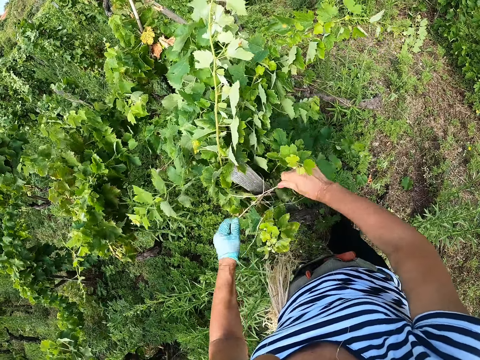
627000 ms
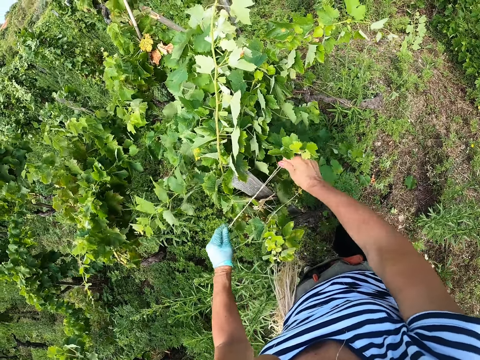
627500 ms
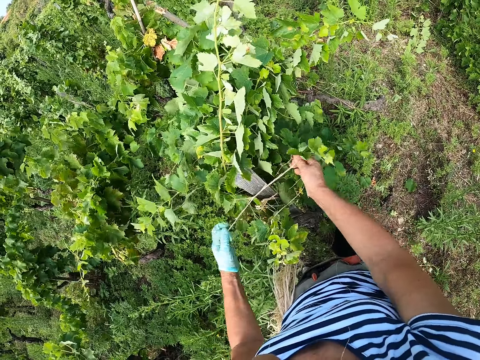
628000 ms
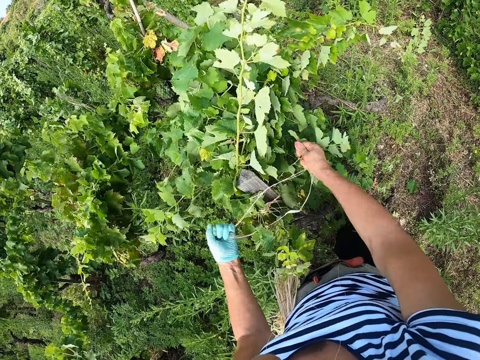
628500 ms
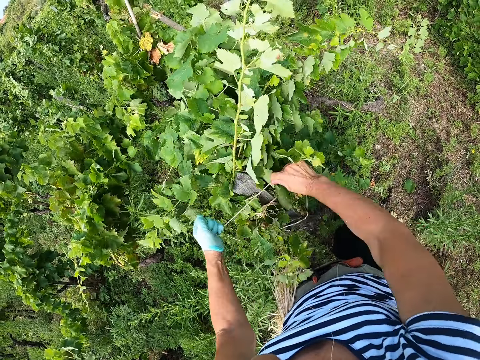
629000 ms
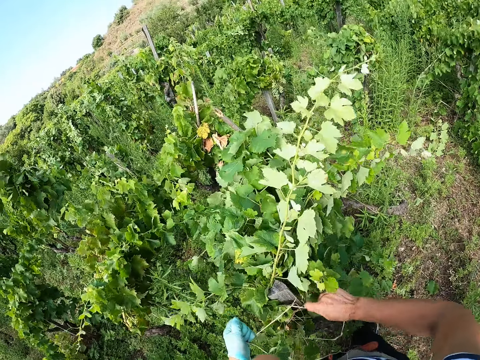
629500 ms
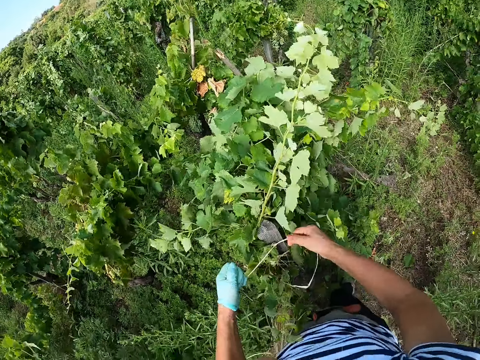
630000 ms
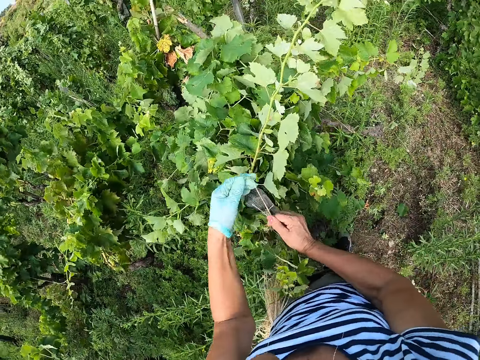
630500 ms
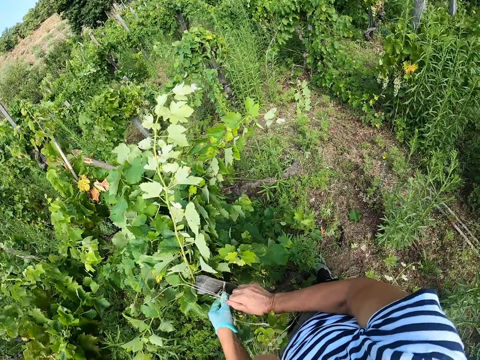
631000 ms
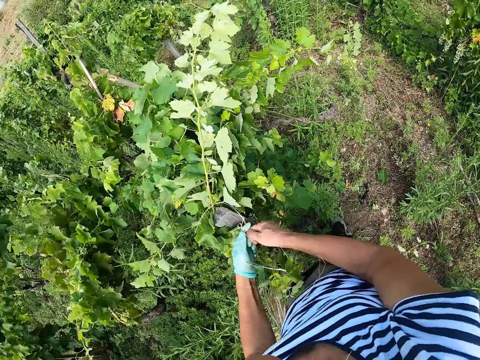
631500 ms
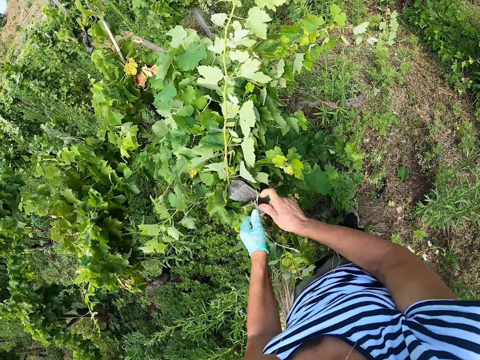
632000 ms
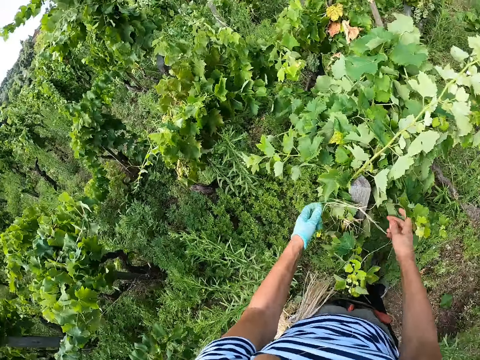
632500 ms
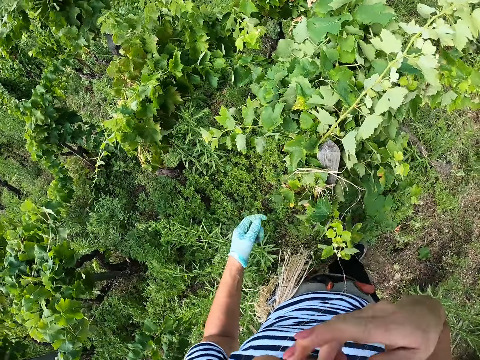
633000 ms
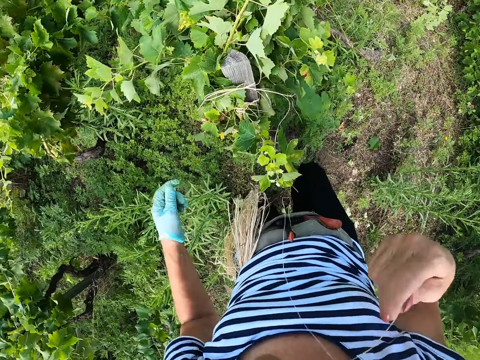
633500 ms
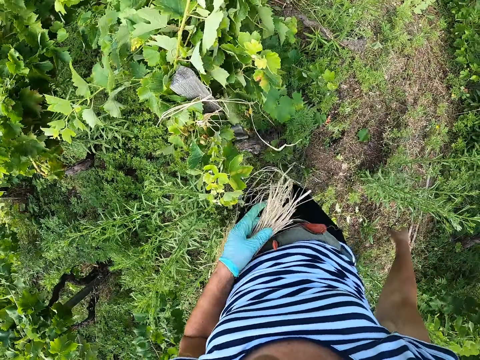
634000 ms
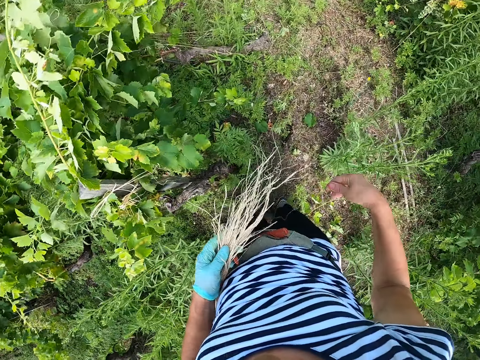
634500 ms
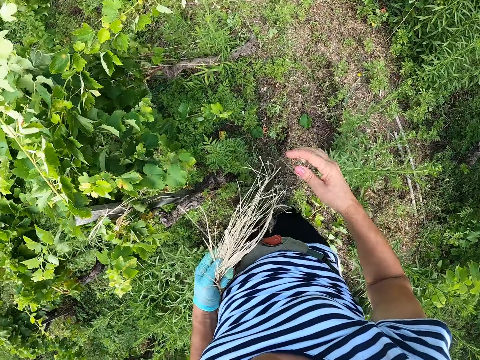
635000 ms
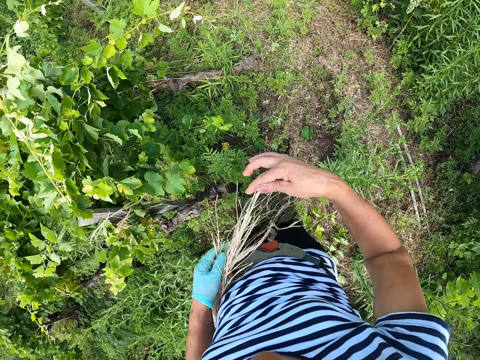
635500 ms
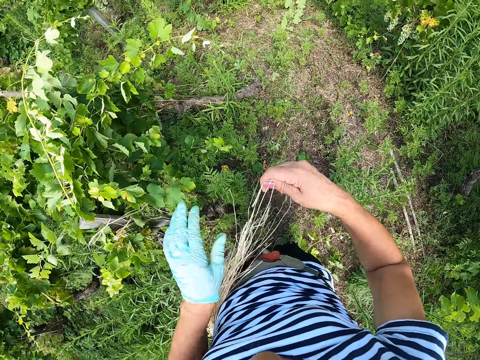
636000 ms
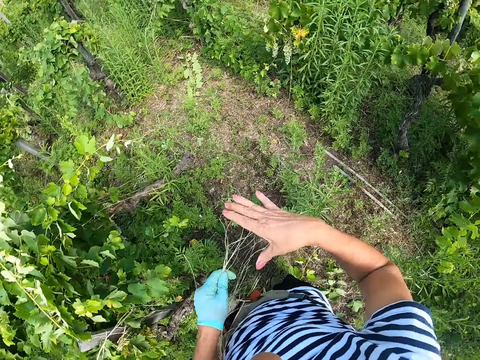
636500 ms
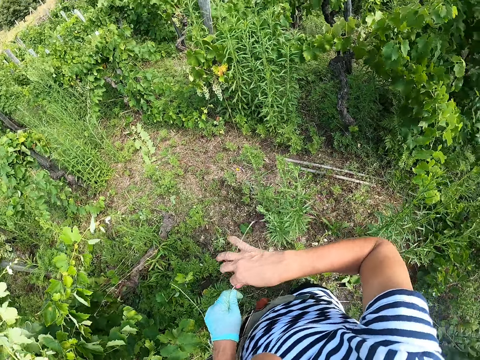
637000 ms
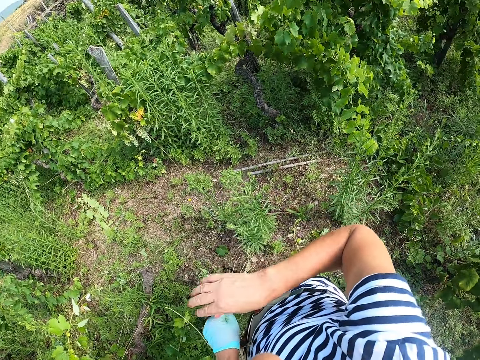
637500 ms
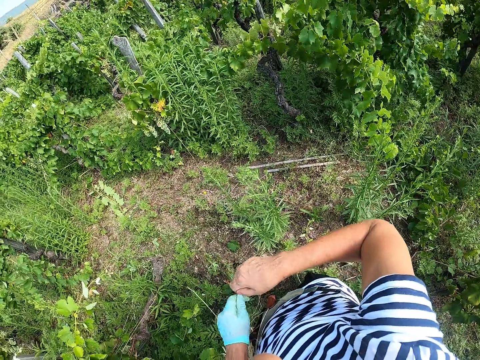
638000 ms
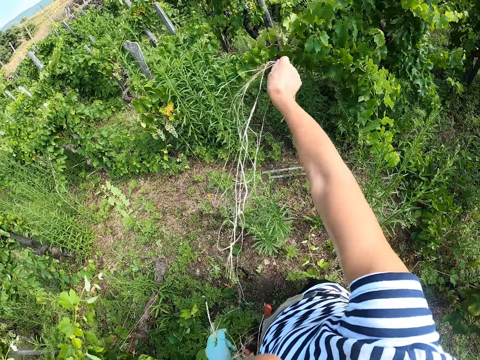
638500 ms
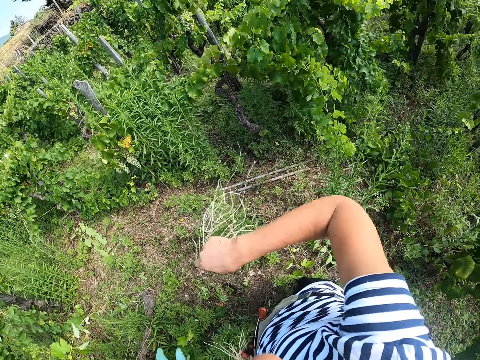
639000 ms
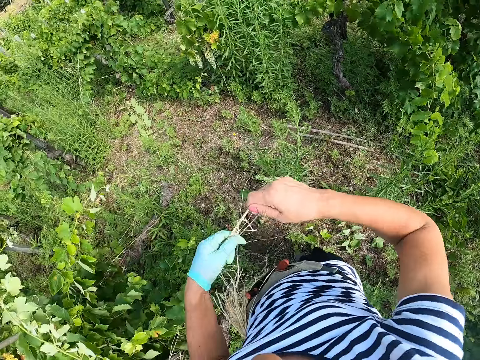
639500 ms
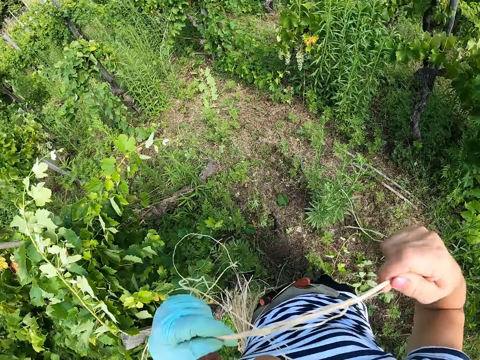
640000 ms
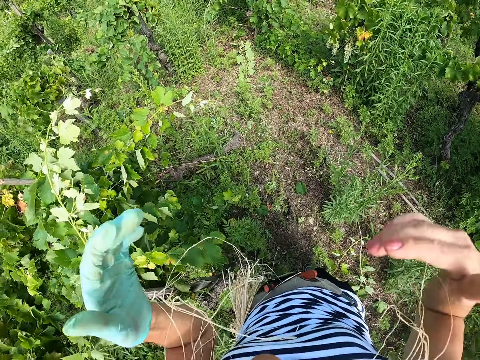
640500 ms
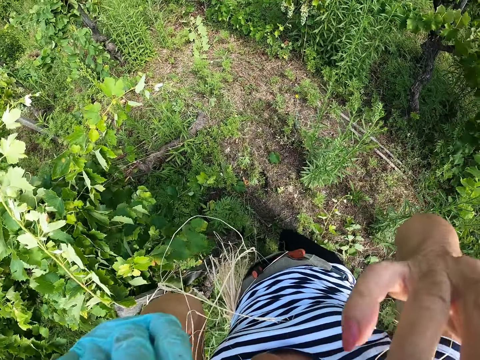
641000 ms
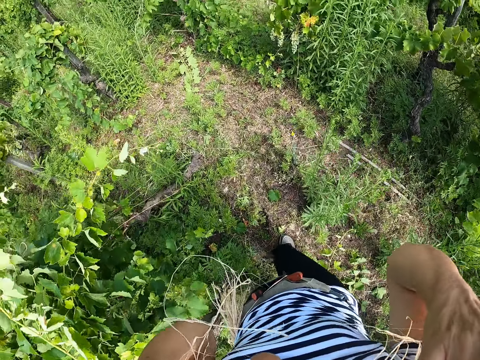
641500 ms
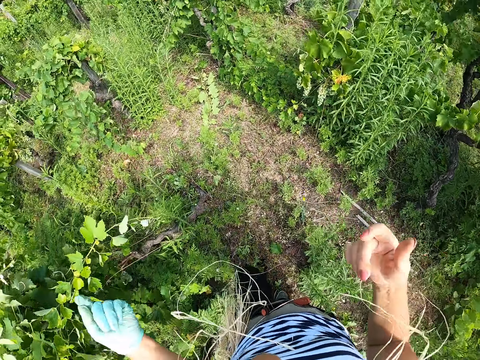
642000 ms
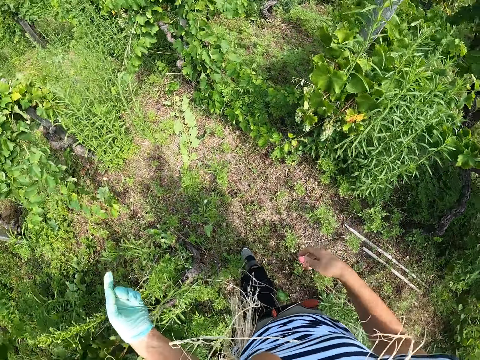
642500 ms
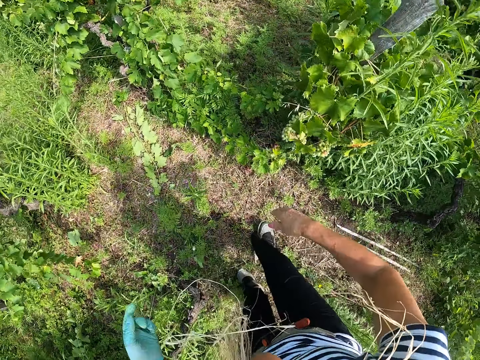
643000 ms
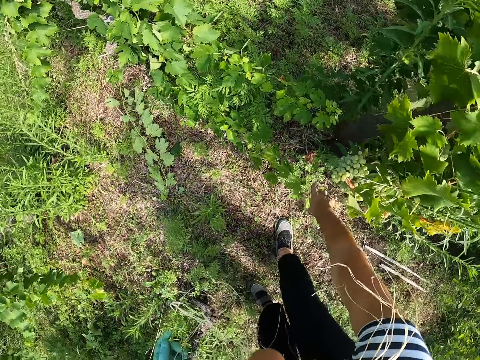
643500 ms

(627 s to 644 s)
The camera wearer picks the string. She holds the strings. She pulls out a rope from a bunch of ropes on her hip. She bites the strings. She walks around the farm.

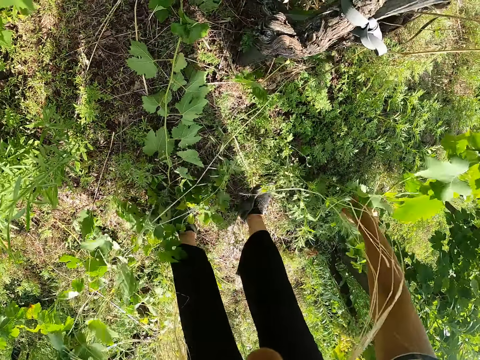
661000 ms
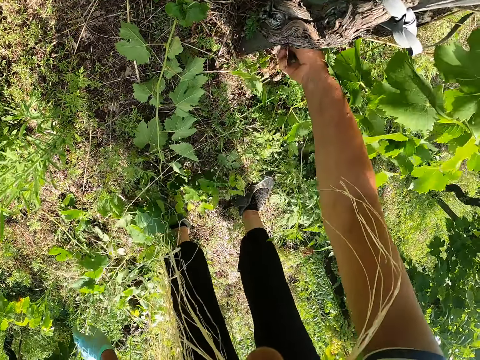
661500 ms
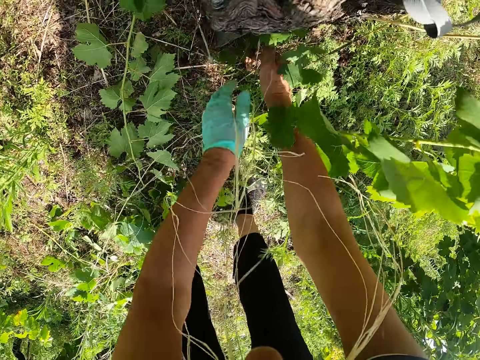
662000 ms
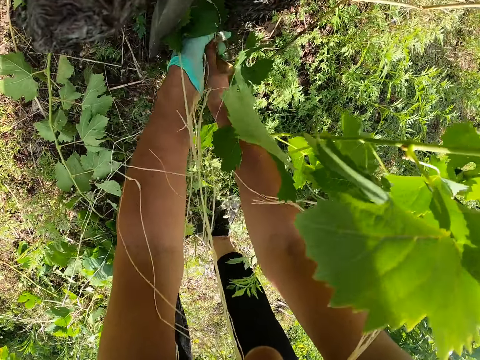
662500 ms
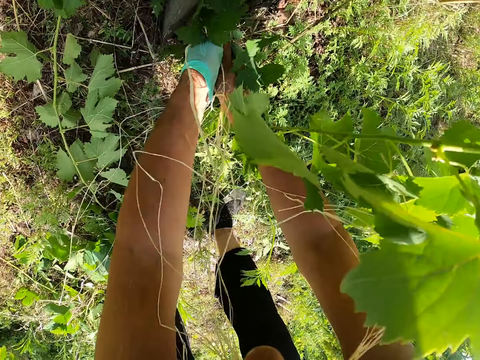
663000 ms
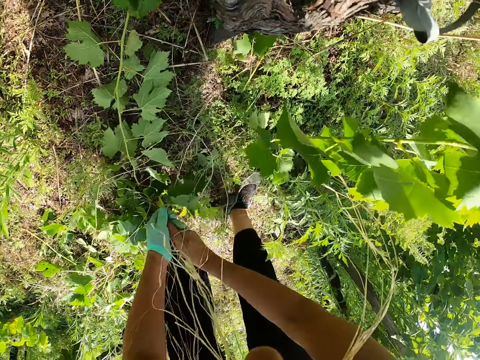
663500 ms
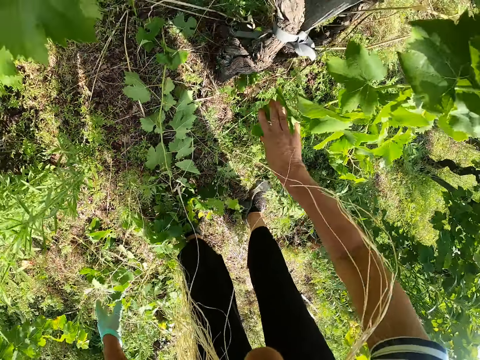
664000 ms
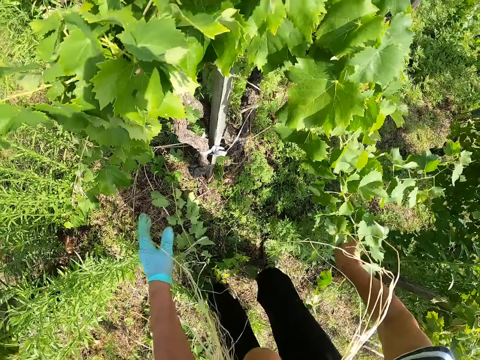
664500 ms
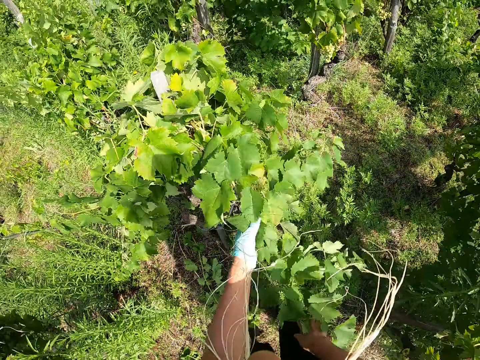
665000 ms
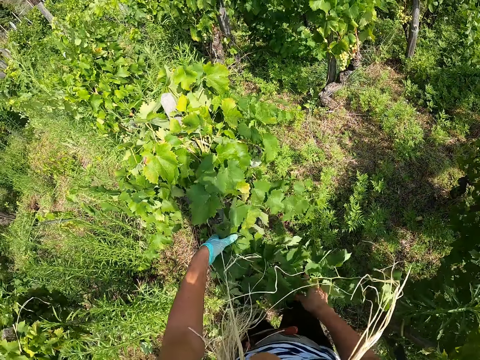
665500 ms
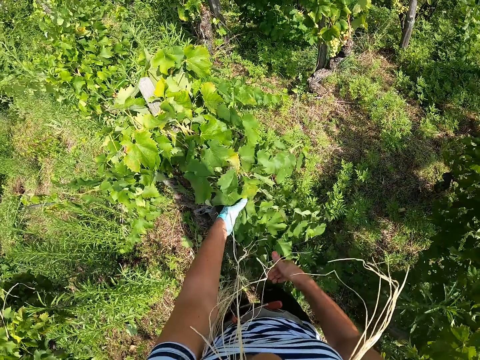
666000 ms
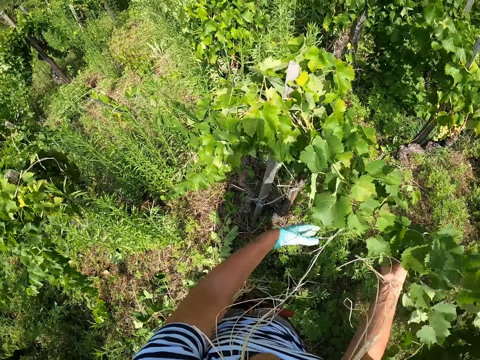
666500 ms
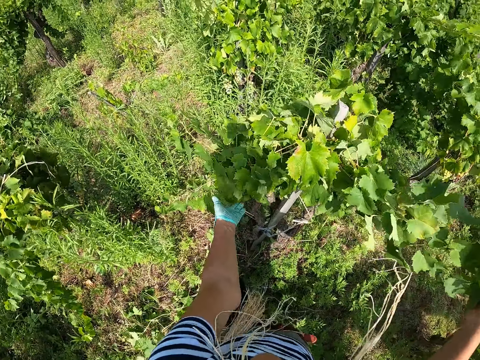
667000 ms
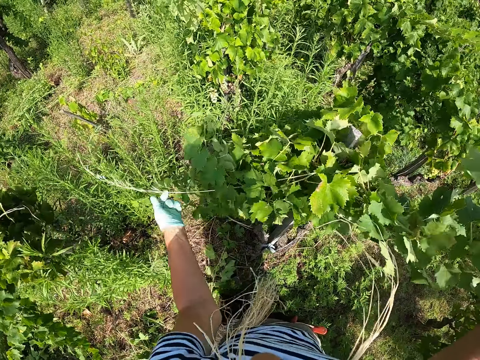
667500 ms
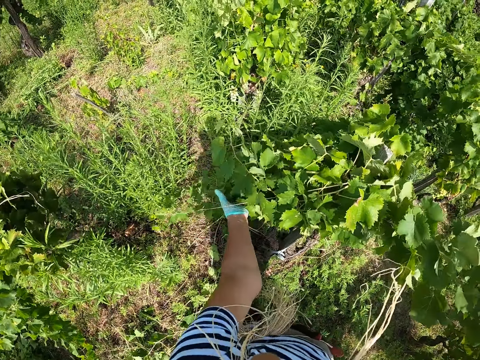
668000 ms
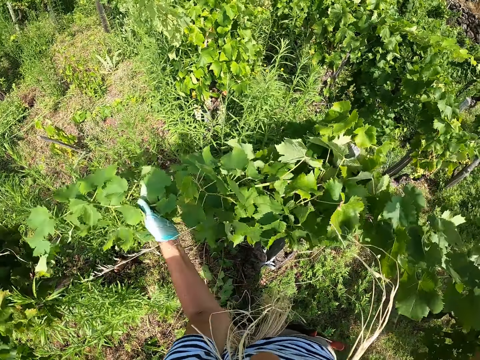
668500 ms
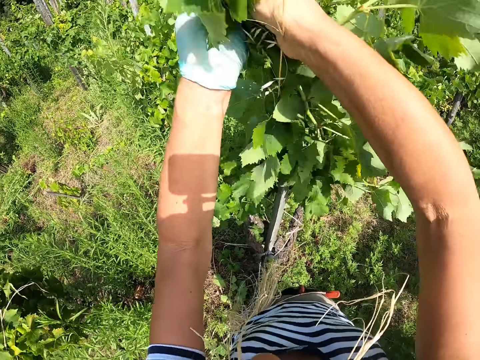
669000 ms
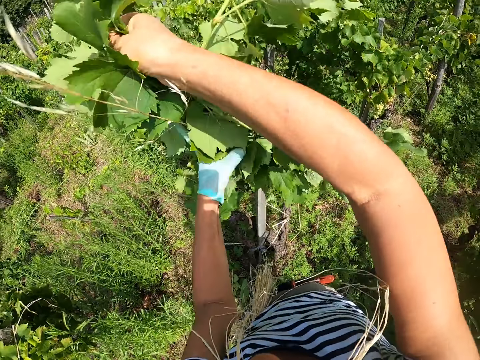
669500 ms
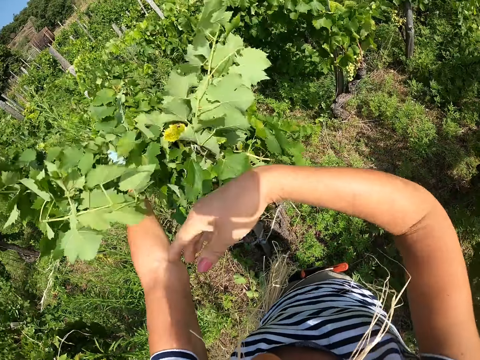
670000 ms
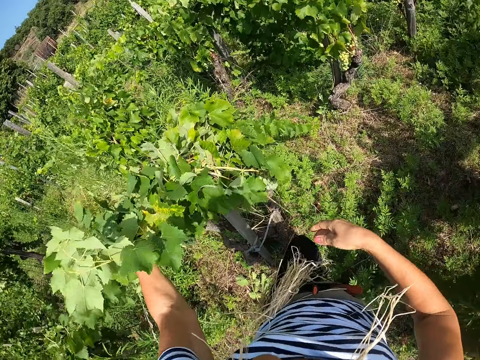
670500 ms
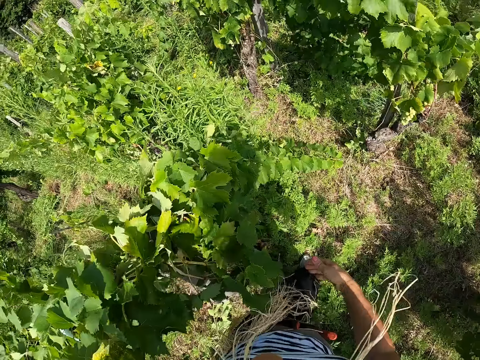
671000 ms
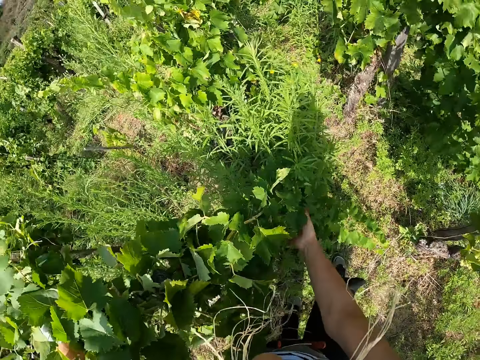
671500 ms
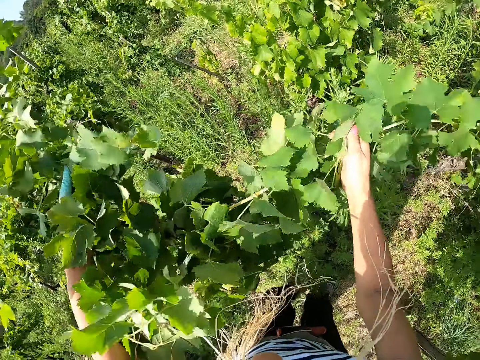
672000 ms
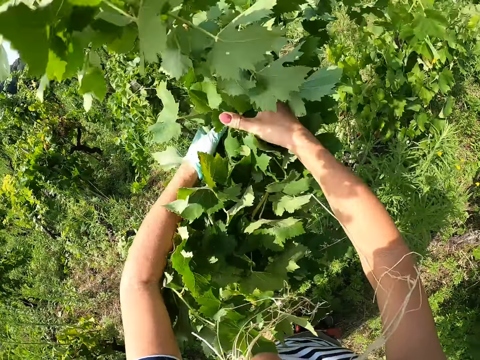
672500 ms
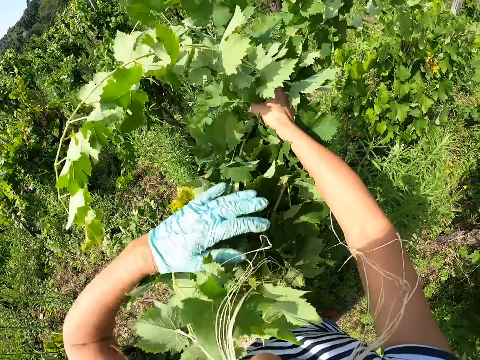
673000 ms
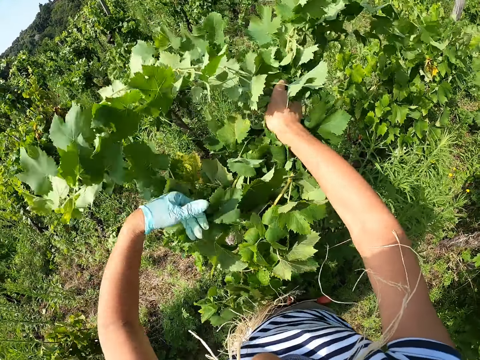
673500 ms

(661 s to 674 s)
The camera wearer drops the branch. They break the branch. They pull out a plant from a tree stem. They drop the branch. They pick the branches. They gather plants around a pole.
